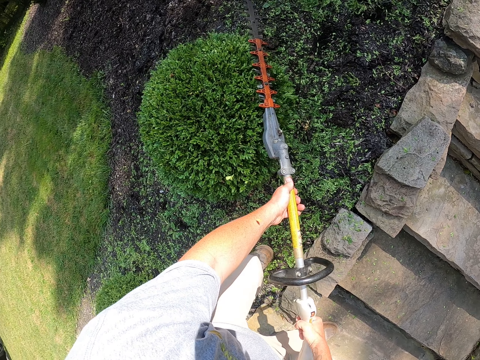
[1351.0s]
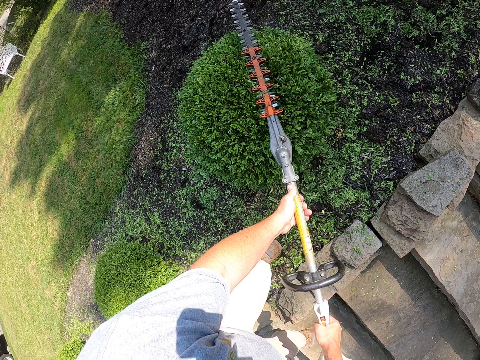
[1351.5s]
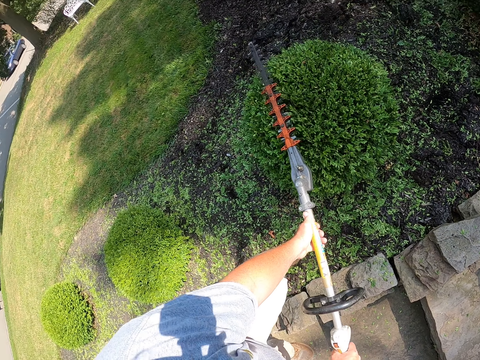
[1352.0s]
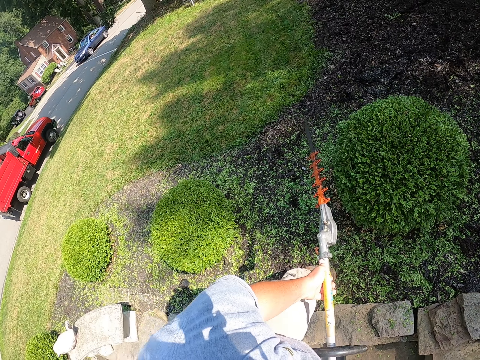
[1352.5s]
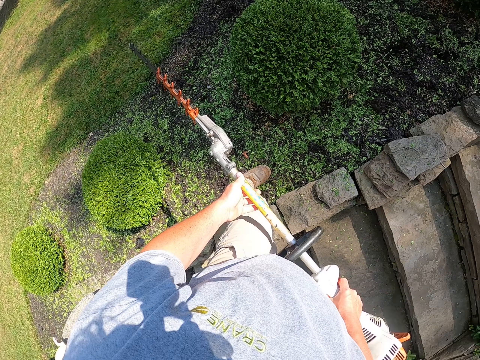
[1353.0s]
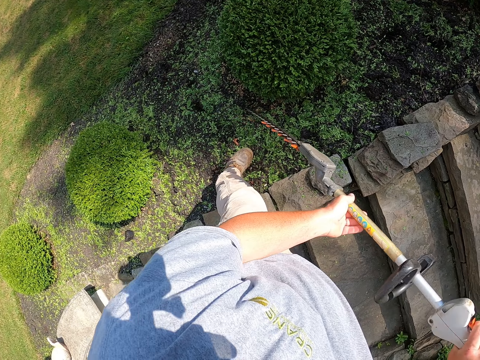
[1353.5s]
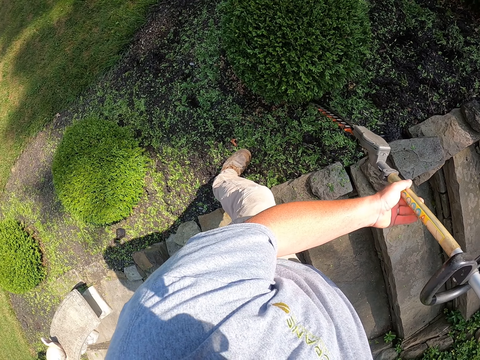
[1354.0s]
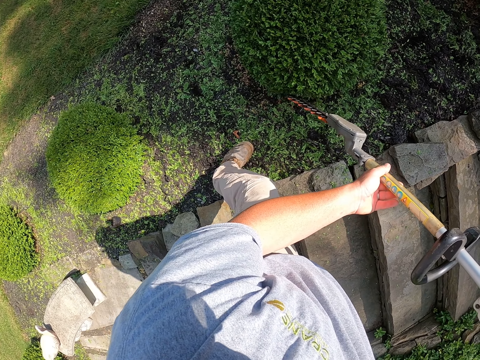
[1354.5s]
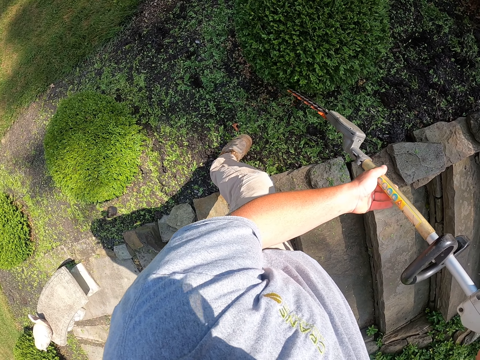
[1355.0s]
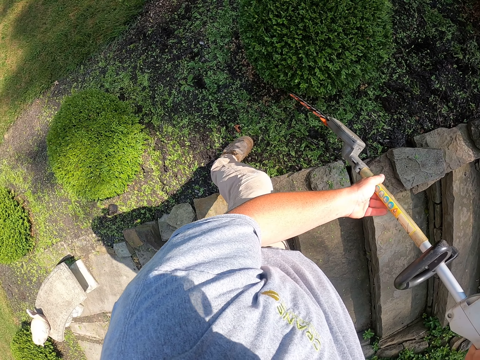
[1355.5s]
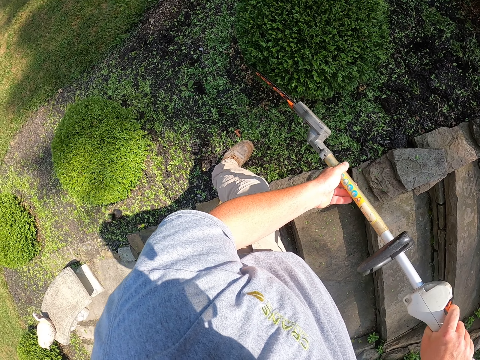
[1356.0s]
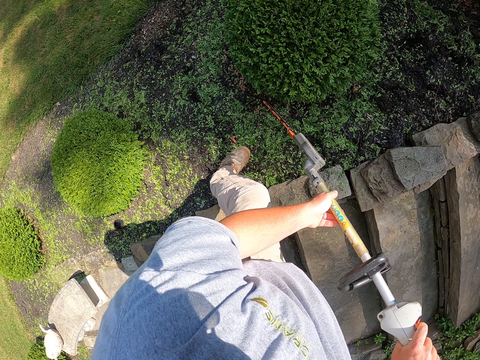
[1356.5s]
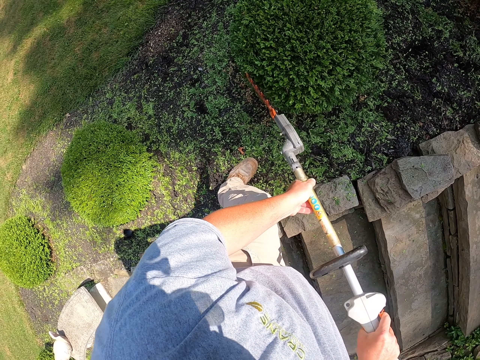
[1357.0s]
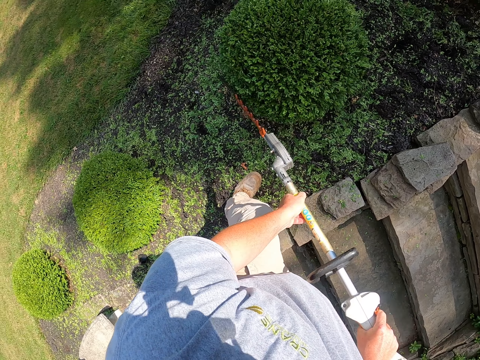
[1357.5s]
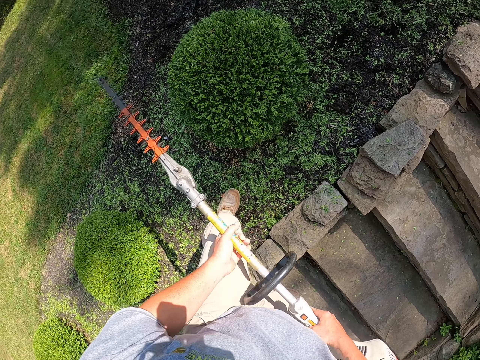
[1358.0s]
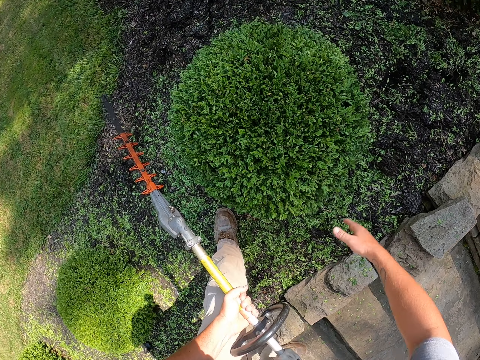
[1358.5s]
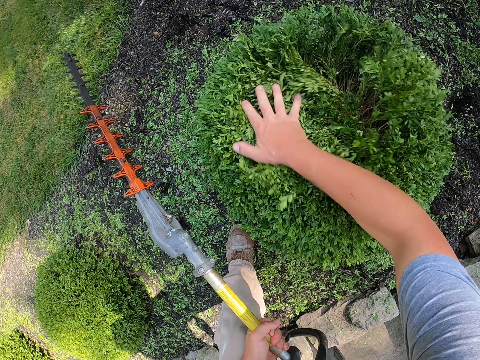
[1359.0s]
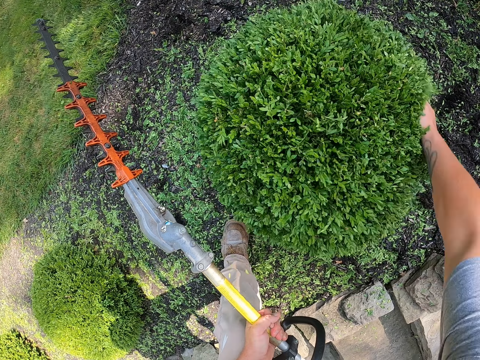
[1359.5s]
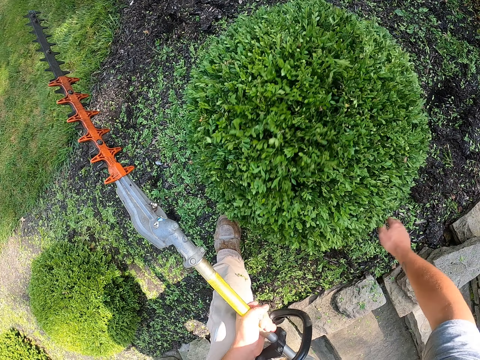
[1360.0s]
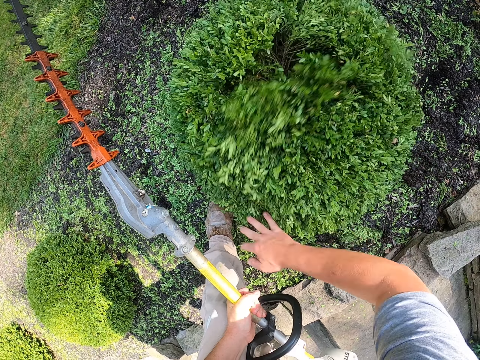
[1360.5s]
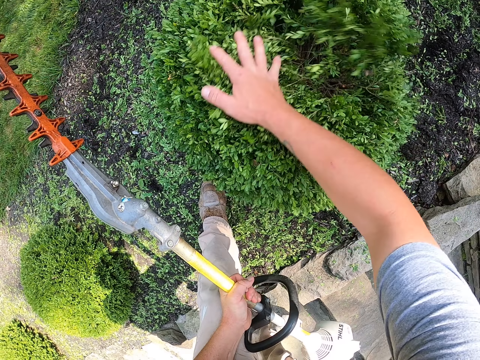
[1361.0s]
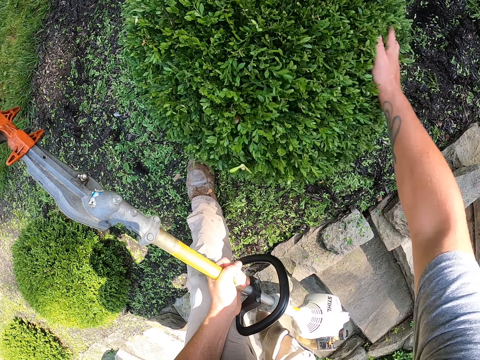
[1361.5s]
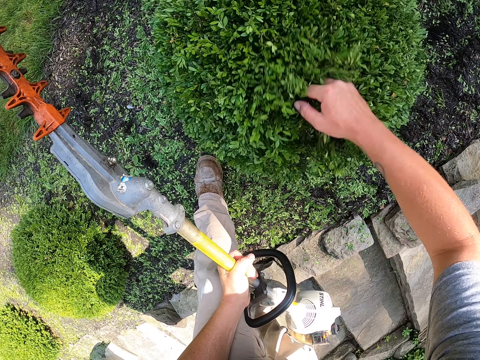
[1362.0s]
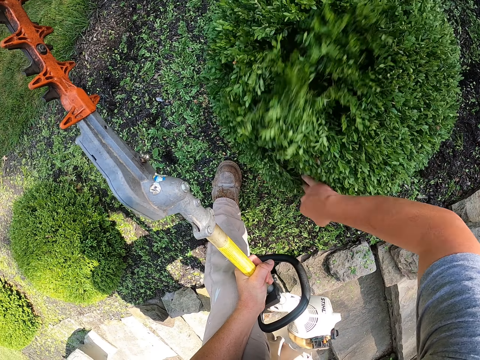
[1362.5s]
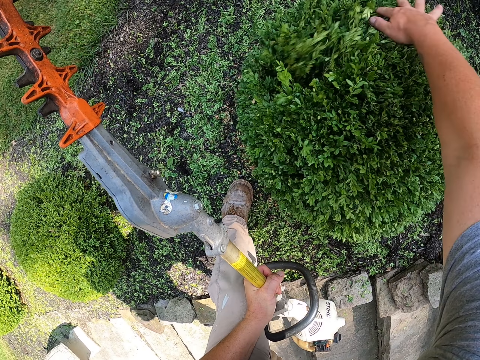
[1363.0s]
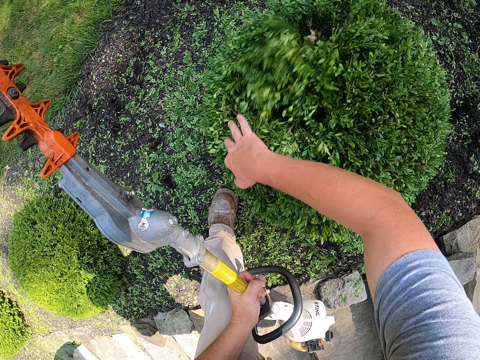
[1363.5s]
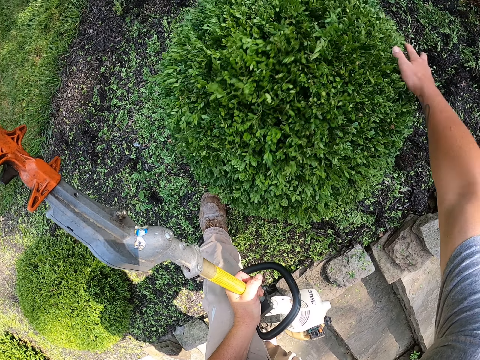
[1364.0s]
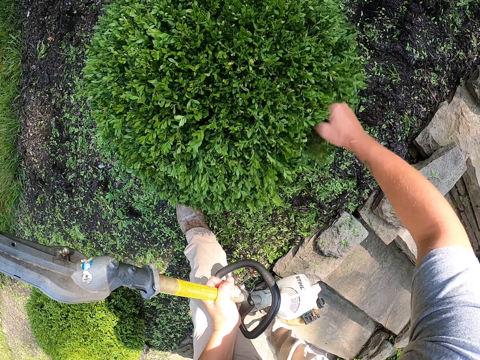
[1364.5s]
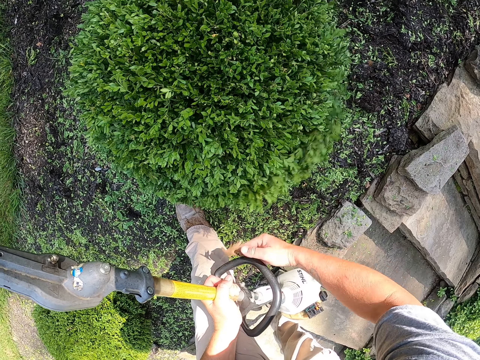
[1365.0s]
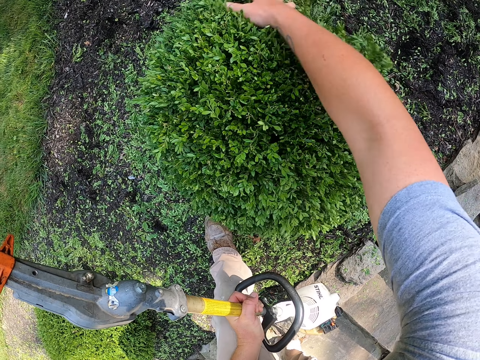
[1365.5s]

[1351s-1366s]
The camera wearer raises the tree trimmer. He trims the tree with the trimmer. He shakes off the loose leaves in the hedge plant with his hand.

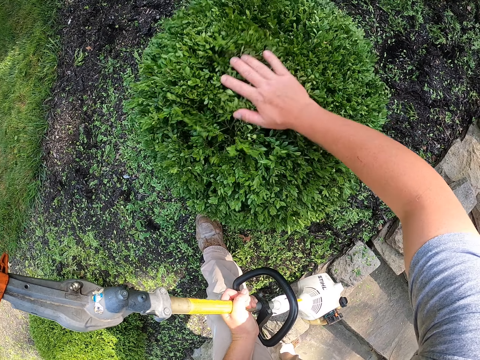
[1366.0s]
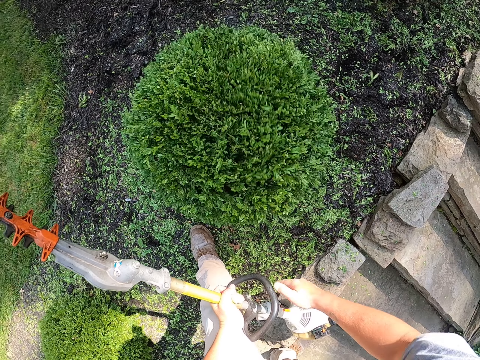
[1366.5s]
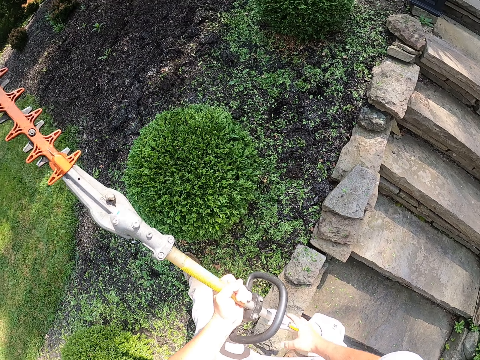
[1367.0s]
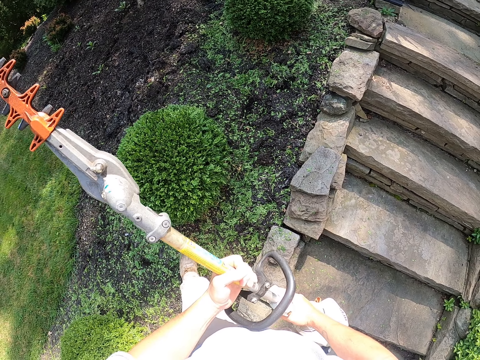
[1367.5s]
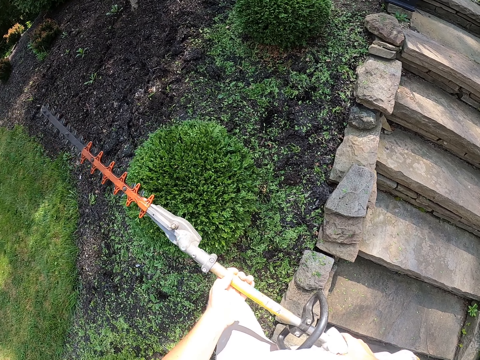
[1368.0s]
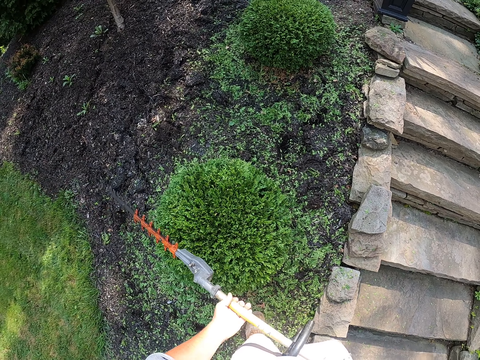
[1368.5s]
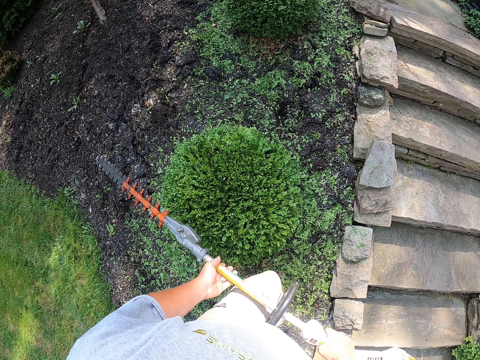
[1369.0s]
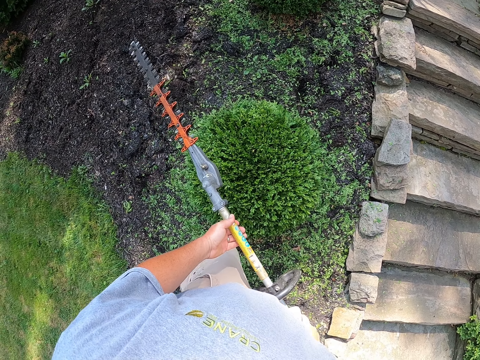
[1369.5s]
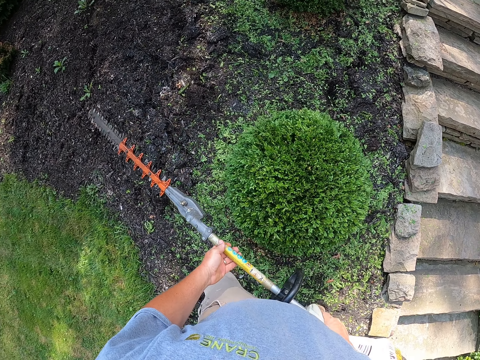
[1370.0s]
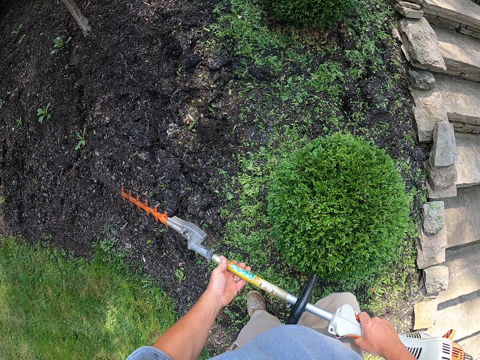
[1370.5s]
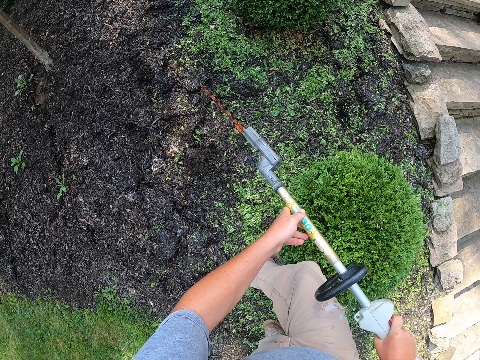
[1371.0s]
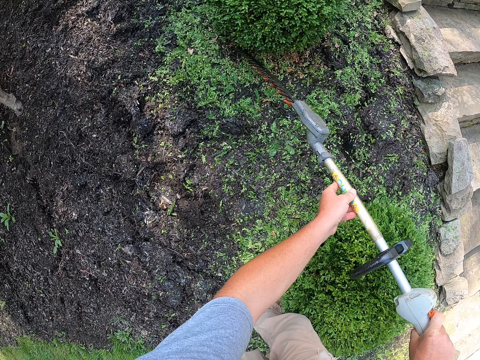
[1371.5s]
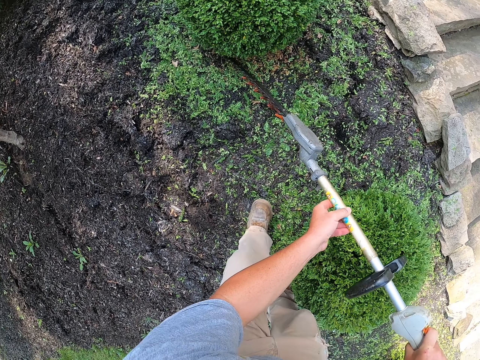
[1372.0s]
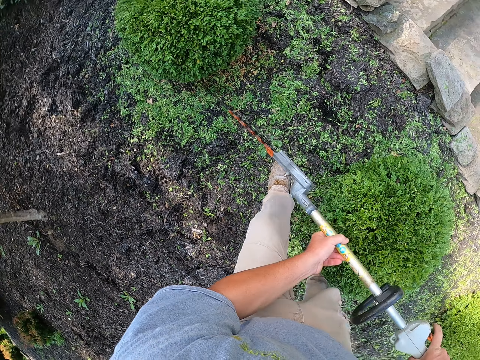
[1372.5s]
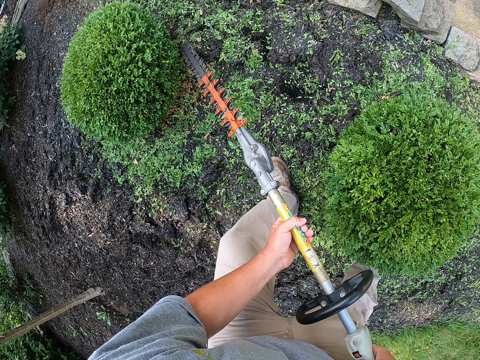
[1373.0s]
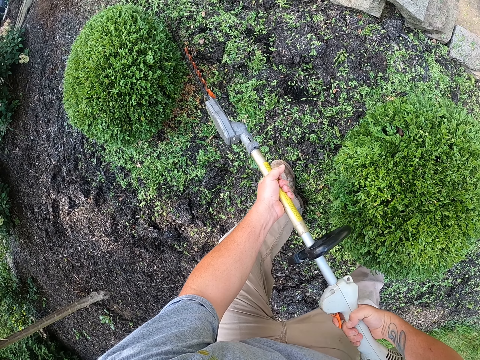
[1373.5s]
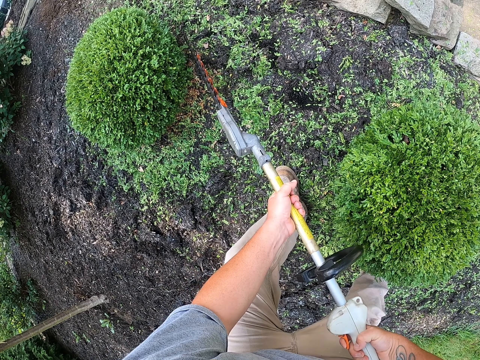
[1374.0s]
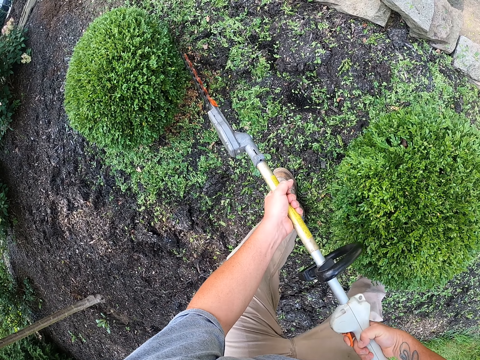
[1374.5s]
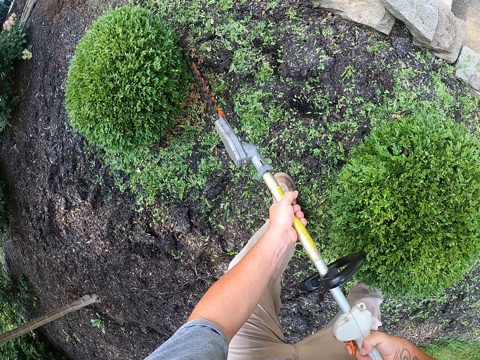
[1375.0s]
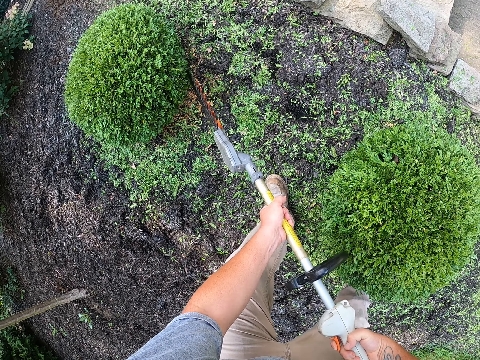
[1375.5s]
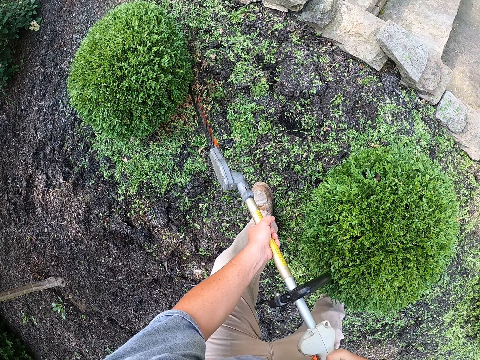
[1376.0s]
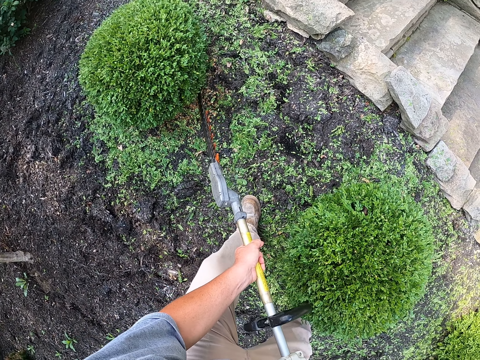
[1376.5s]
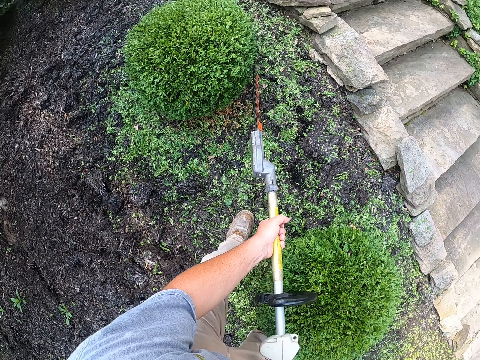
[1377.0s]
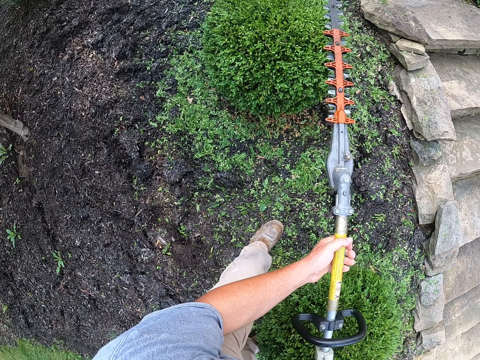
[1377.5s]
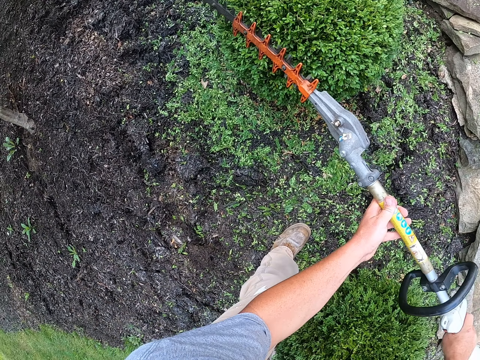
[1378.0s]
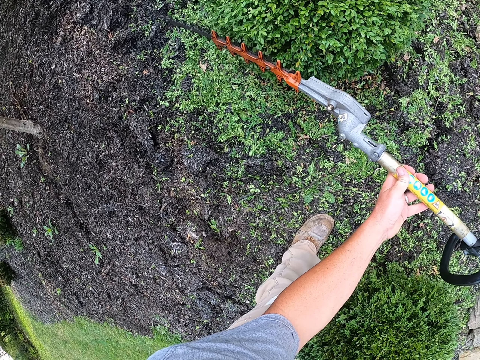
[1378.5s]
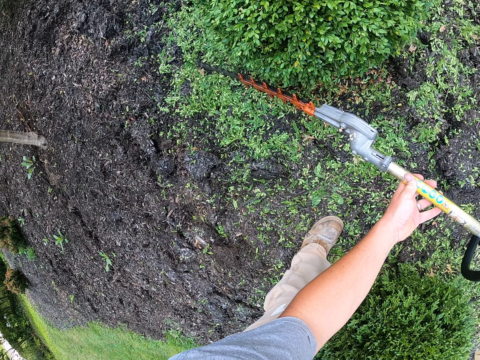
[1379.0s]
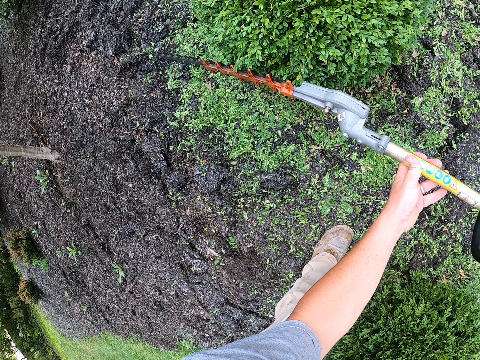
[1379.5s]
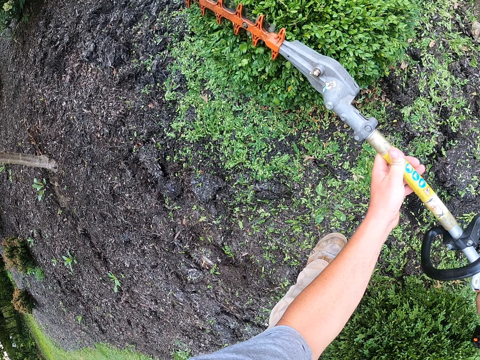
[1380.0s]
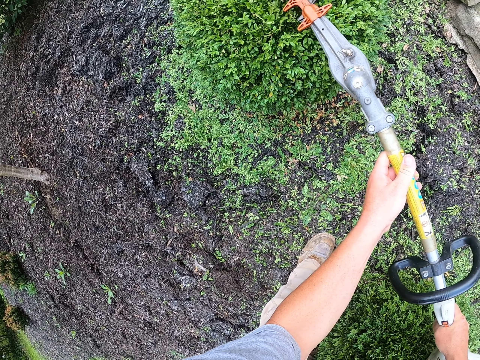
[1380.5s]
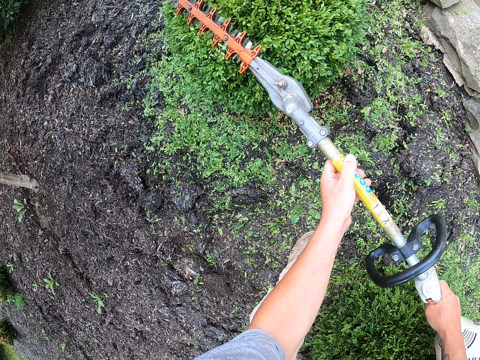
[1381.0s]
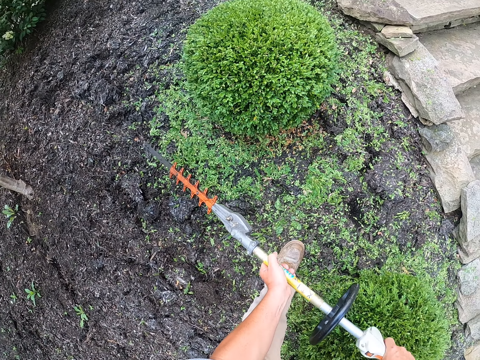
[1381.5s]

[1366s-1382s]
The camera wearer moves around. They trim the hedge plants with a hedge trimmer.
